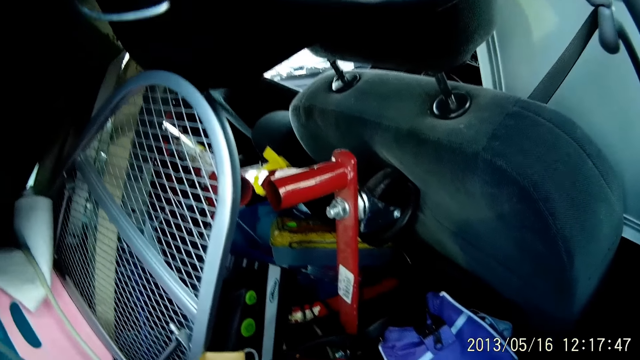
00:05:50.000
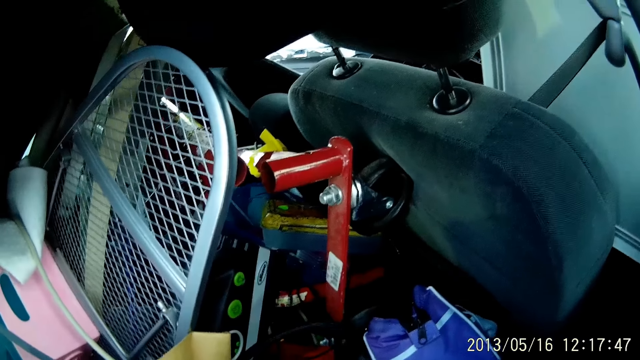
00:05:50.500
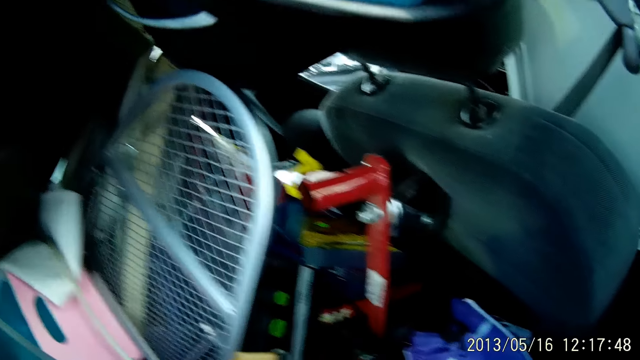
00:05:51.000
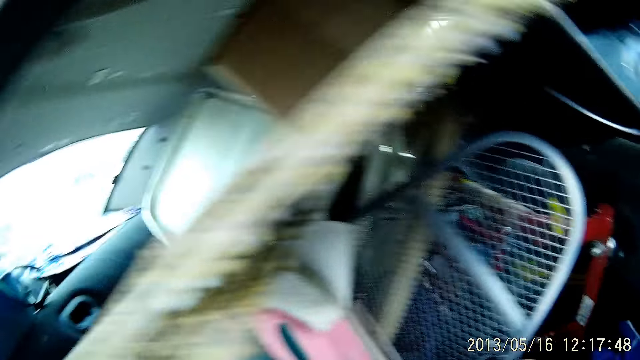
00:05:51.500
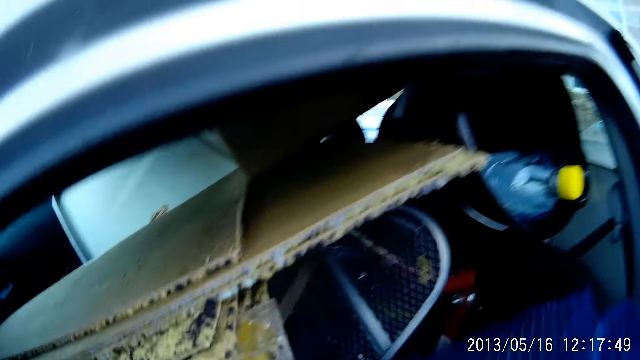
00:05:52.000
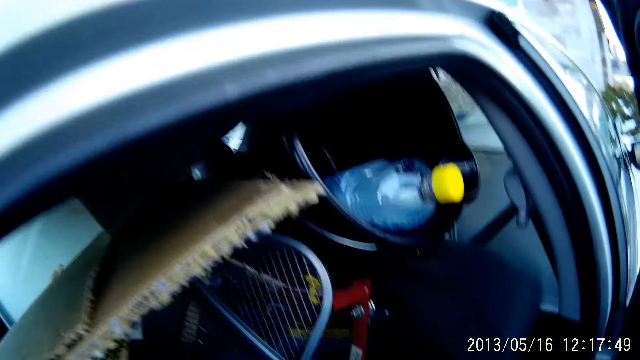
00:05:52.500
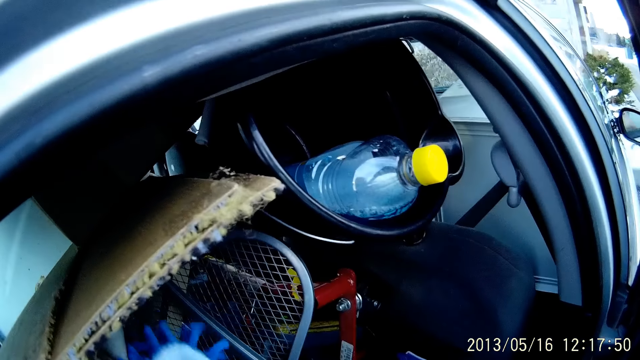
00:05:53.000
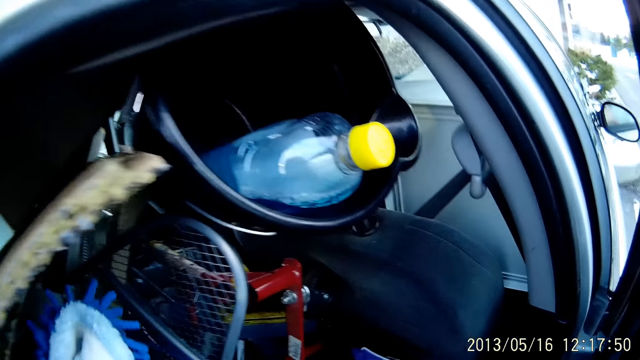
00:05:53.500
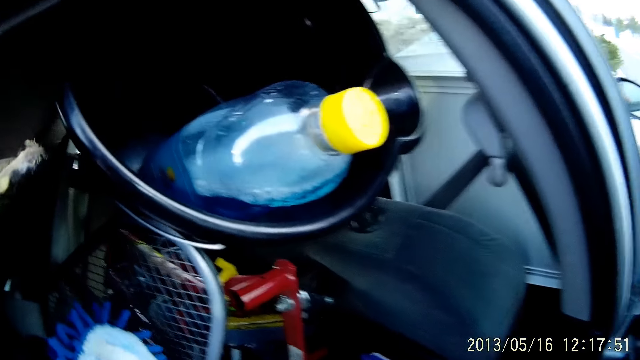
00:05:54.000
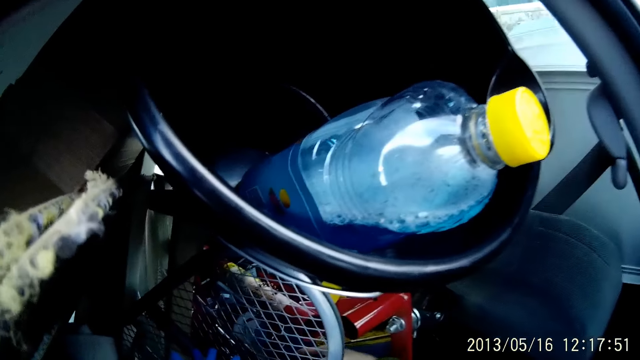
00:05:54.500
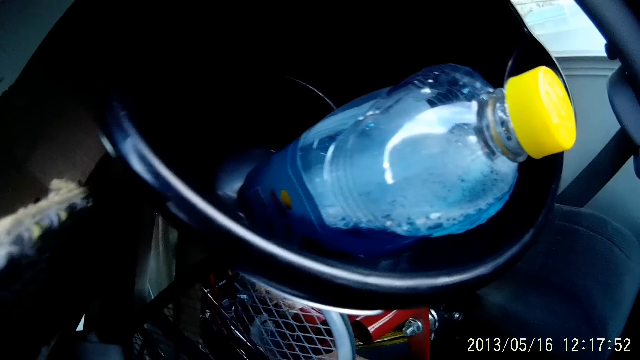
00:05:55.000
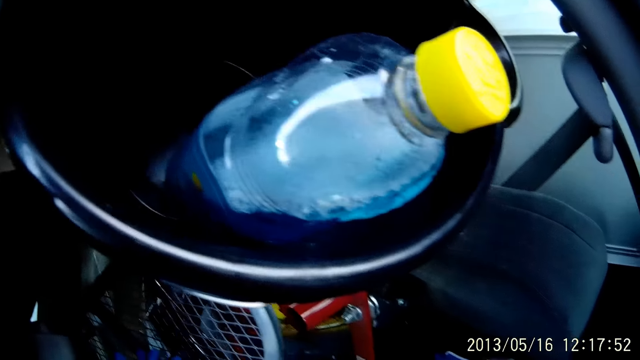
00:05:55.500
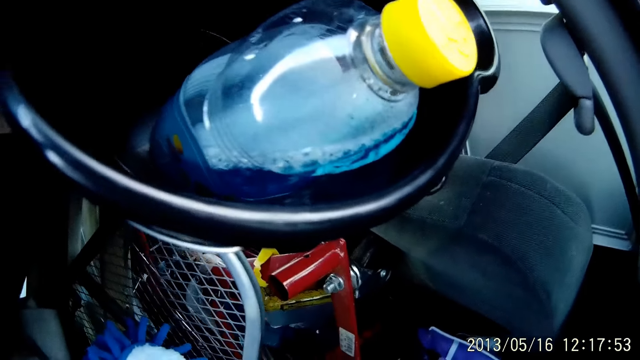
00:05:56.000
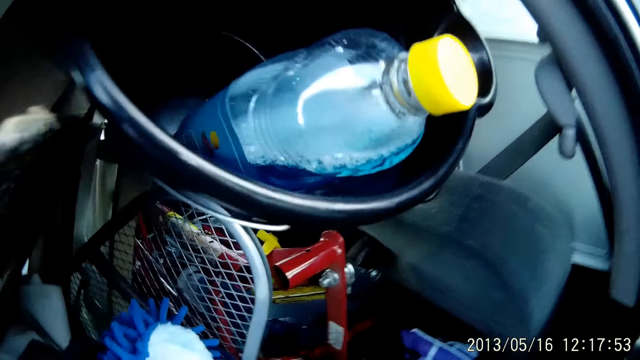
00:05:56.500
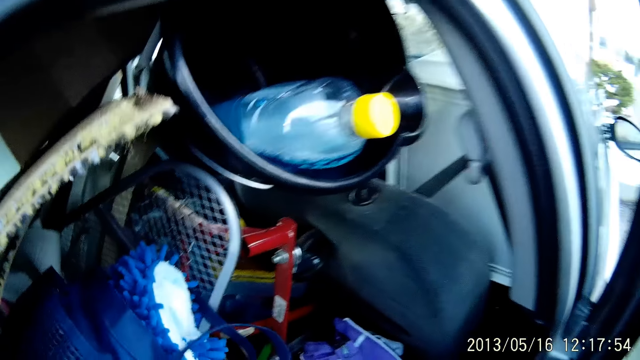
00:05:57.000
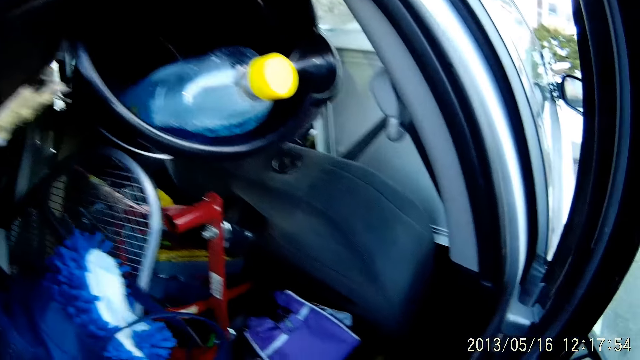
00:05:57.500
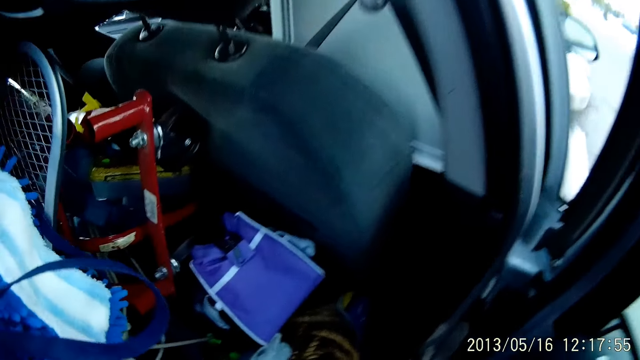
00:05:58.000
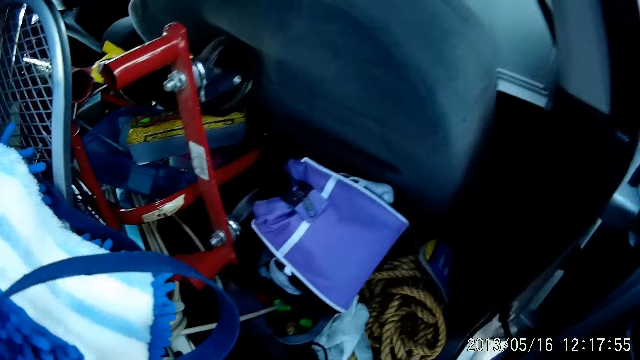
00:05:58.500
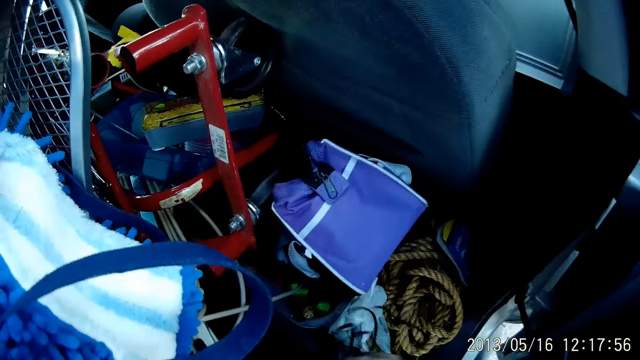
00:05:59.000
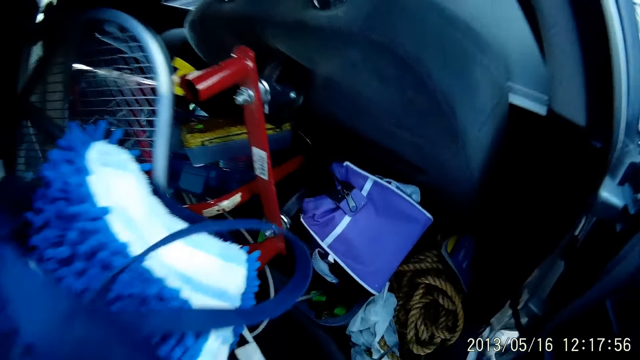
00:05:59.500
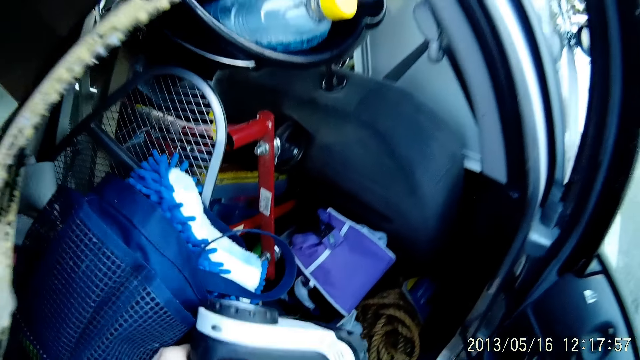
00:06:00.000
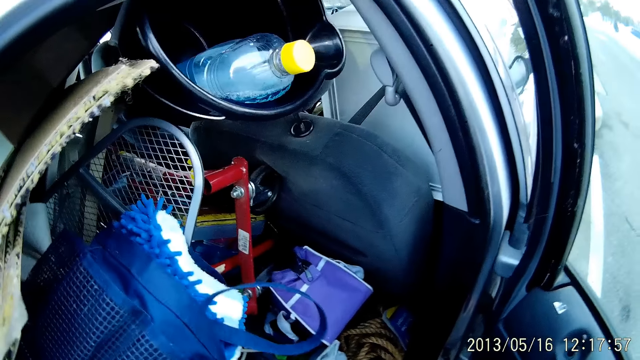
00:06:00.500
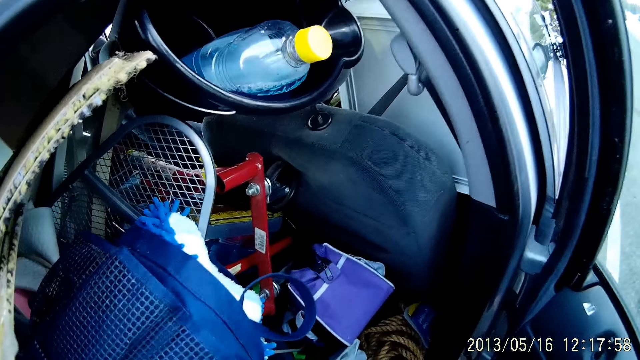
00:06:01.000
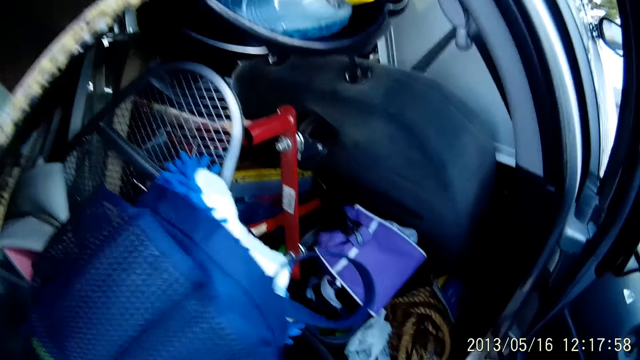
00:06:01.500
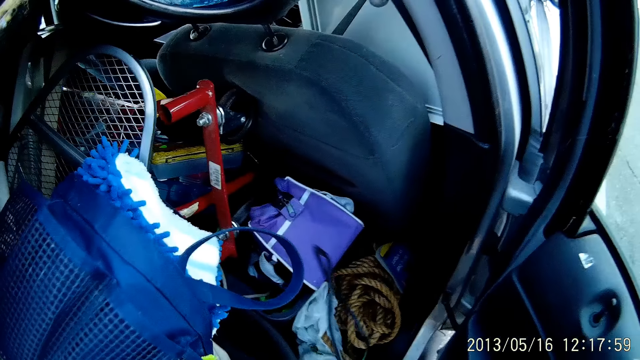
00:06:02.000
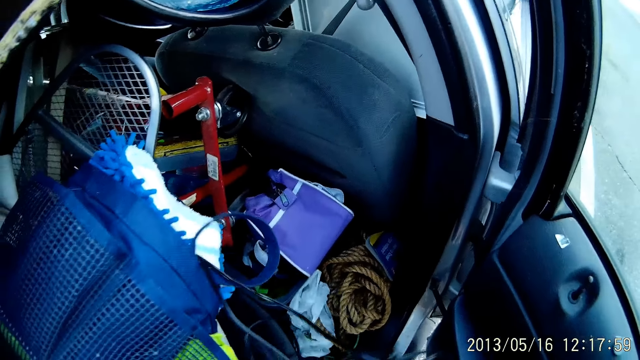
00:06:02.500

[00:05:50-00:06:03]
The camera wearer adjusts a bag in the car with her right hand. She looks inside the car. She picks up a digital tyre inflator from the car with her hands.

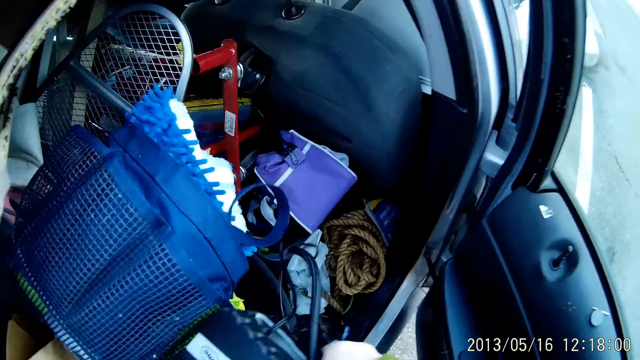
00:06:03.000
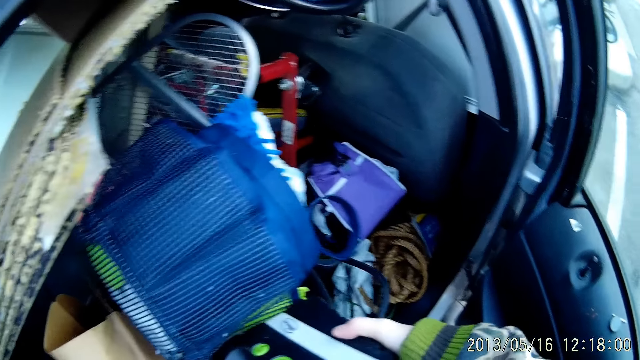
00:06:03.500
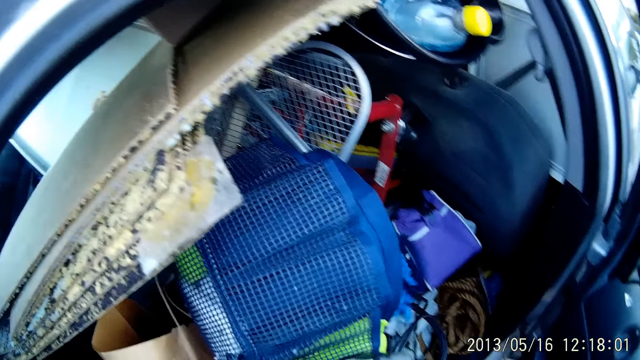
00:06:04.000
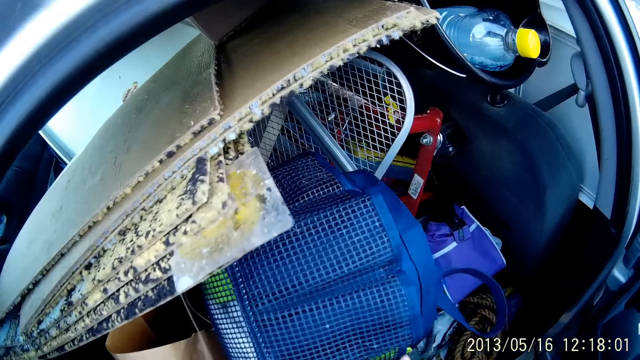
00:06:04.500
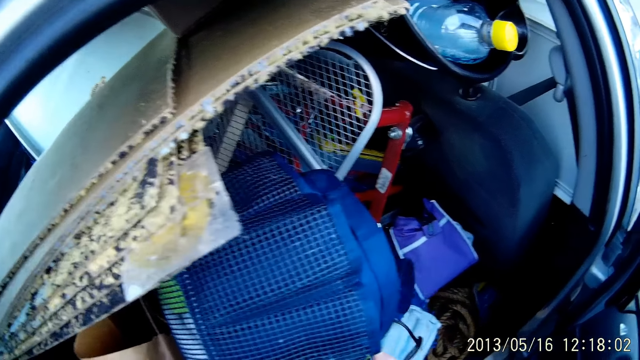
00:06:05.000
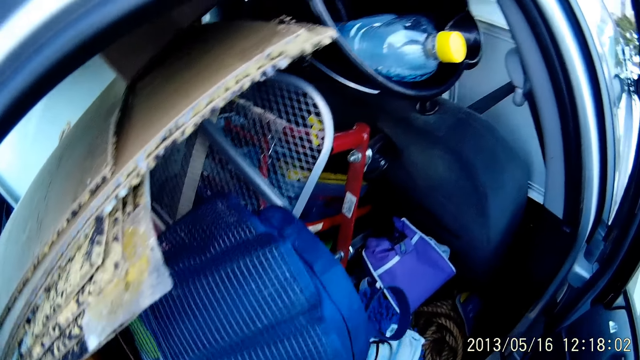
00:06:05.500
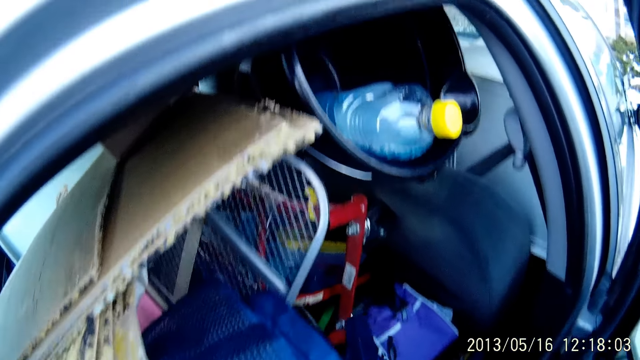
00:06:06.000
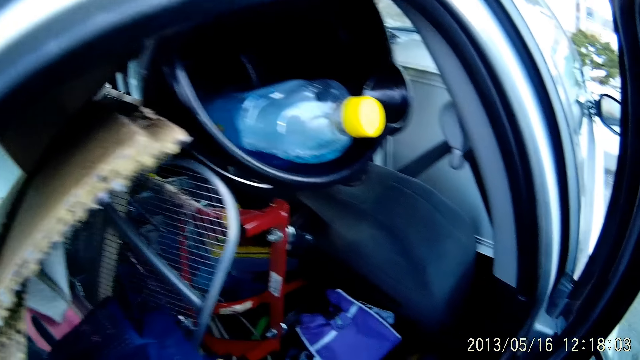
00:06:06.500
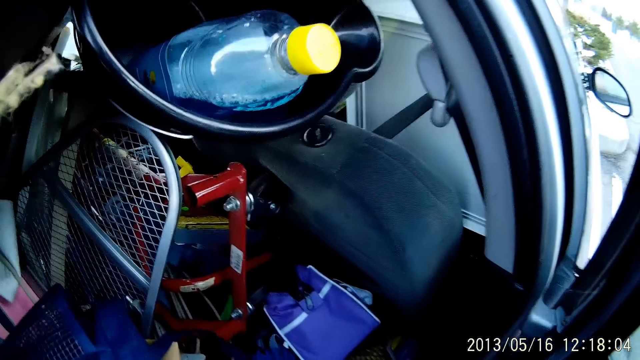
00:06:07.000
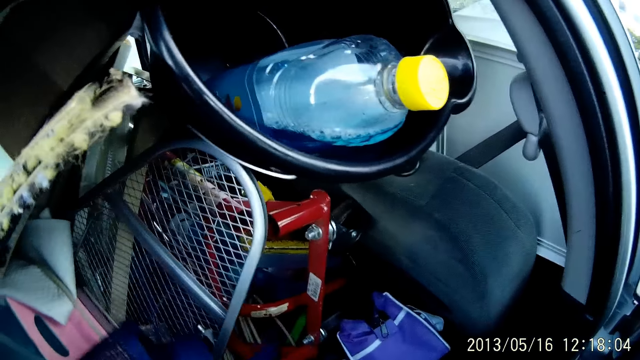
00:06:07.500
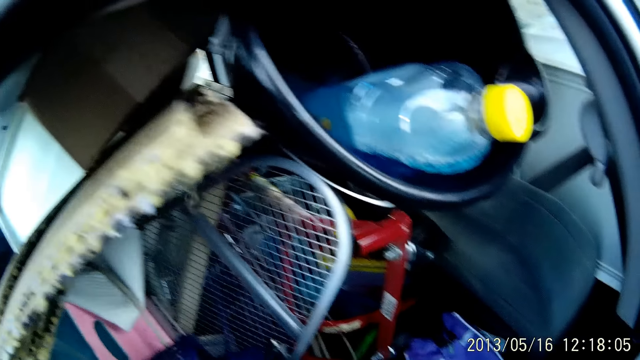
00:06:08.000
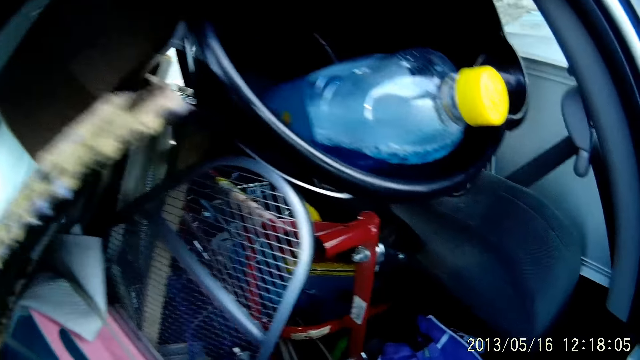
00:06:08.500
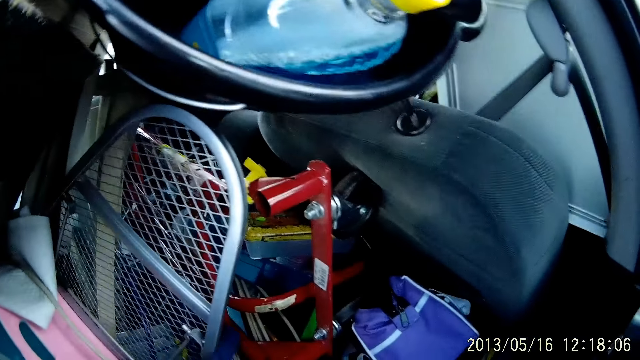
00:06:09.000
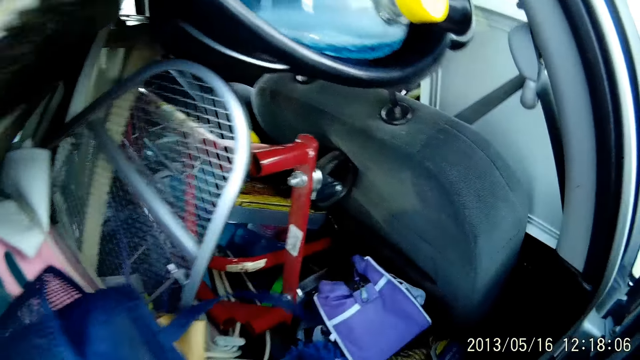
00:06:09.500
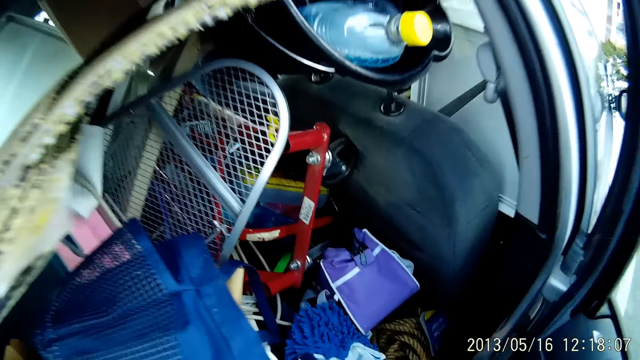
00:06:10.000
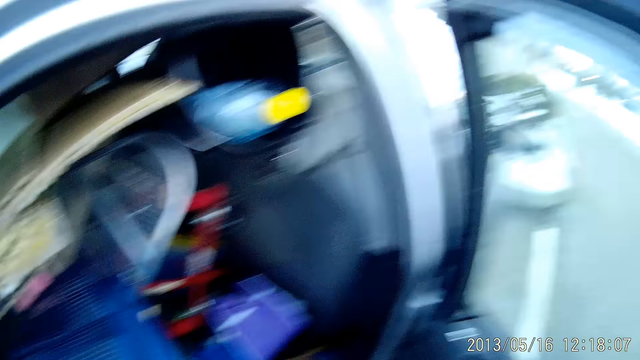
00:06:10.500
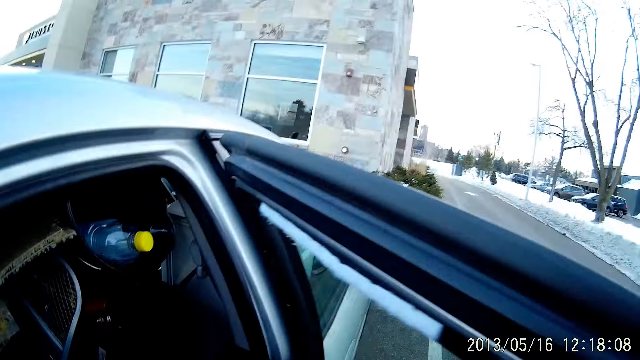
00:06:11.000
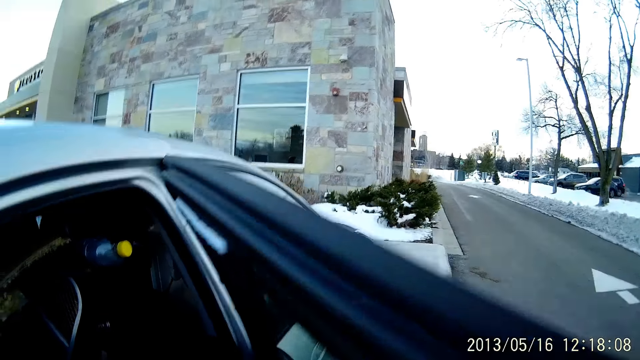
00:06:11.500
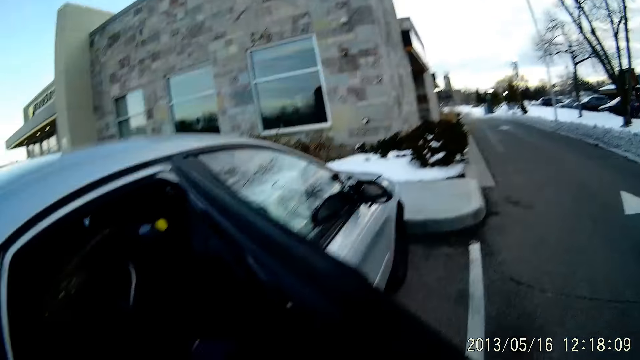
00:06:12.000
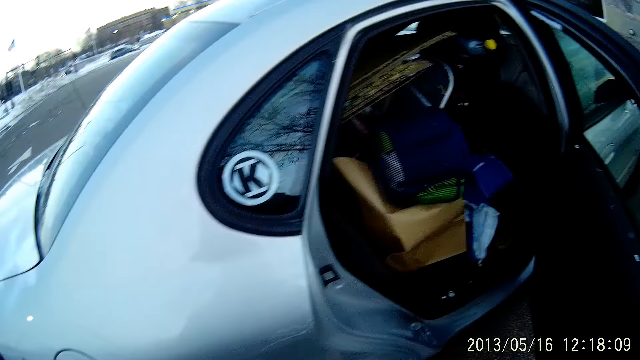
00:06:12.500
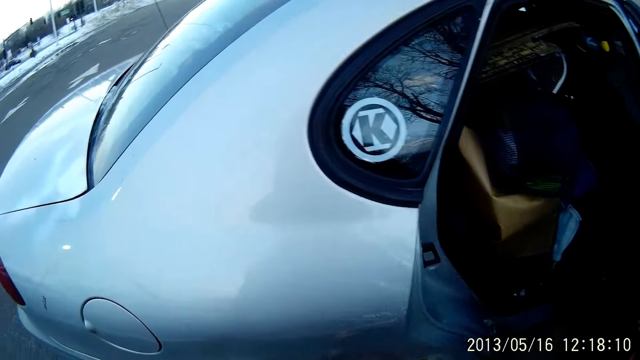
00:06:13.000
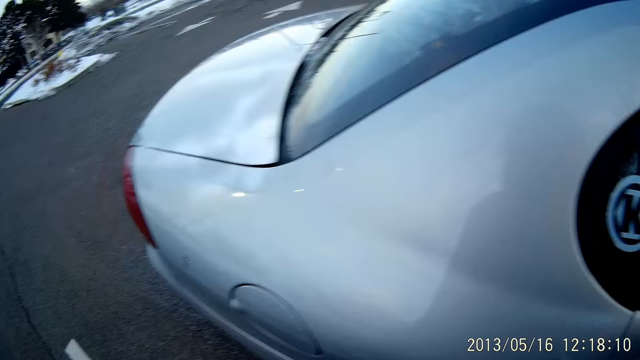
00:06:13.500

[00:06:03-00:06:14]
The camera wearer touches the basket. They look inside the car. They look around.
